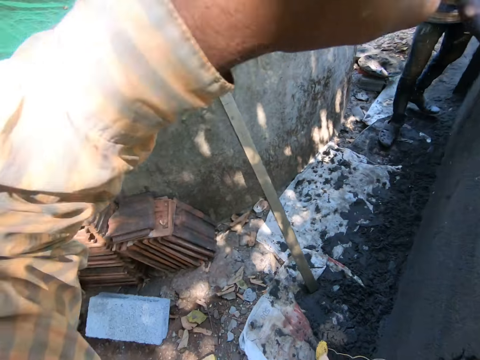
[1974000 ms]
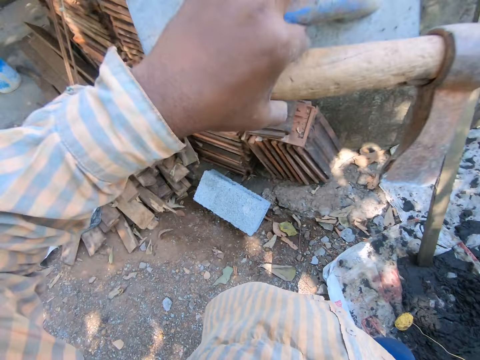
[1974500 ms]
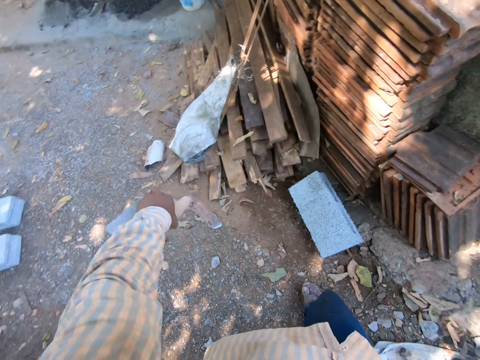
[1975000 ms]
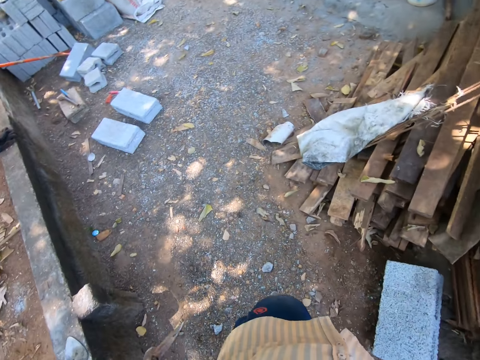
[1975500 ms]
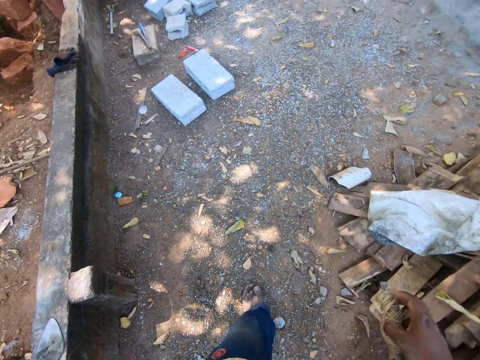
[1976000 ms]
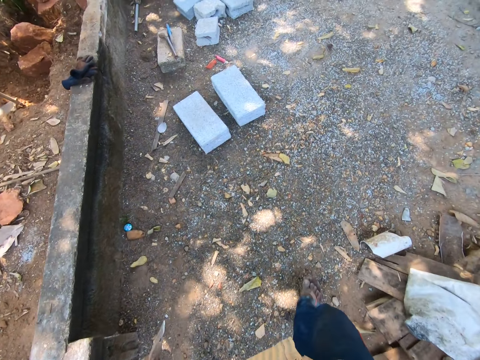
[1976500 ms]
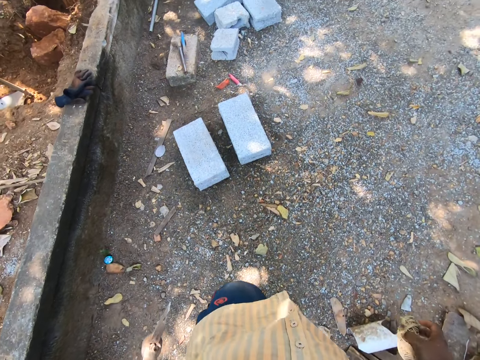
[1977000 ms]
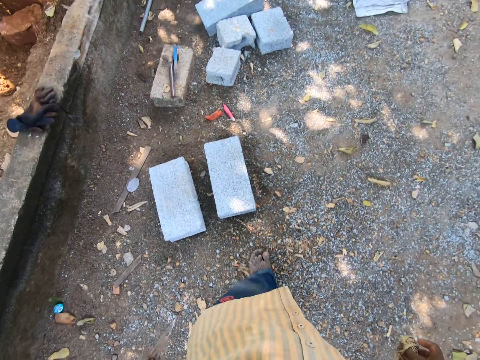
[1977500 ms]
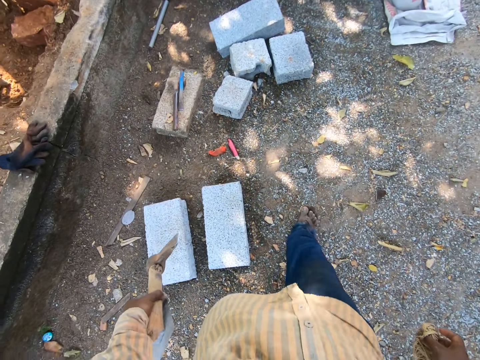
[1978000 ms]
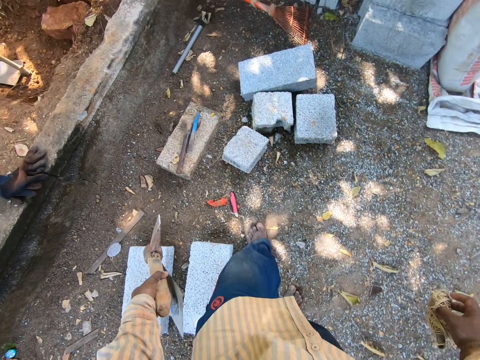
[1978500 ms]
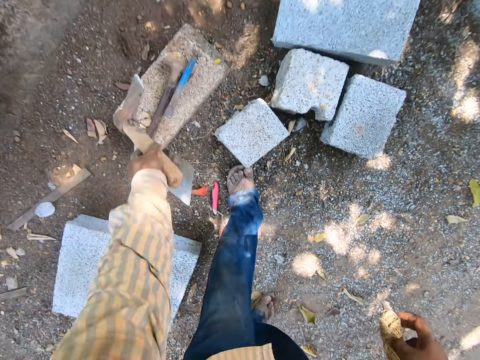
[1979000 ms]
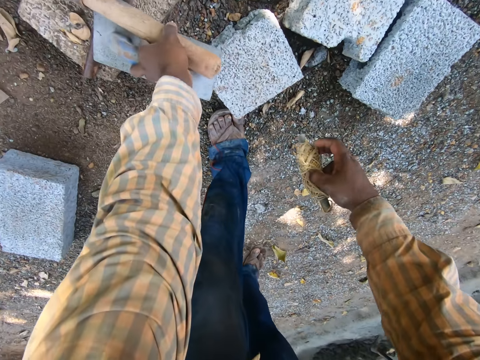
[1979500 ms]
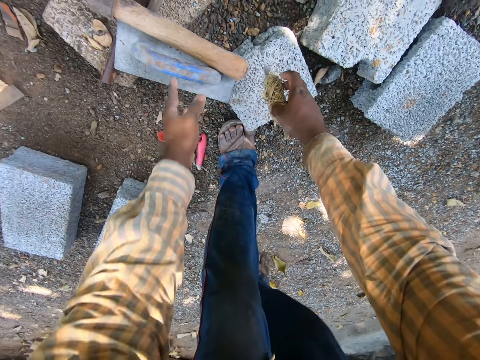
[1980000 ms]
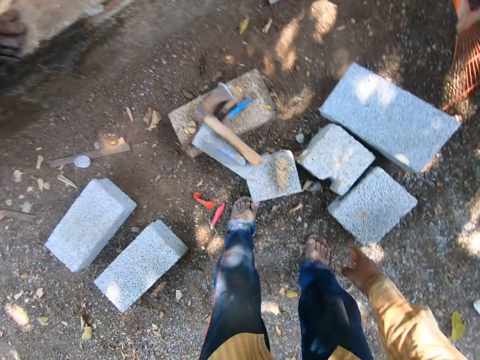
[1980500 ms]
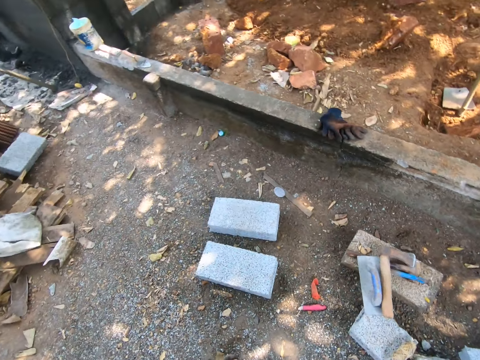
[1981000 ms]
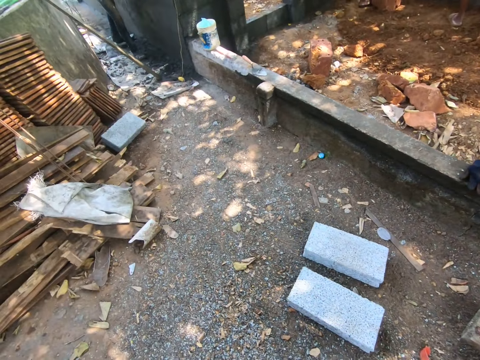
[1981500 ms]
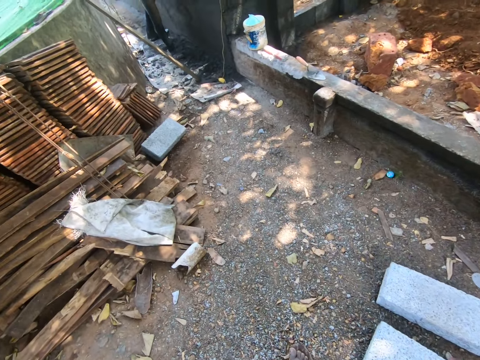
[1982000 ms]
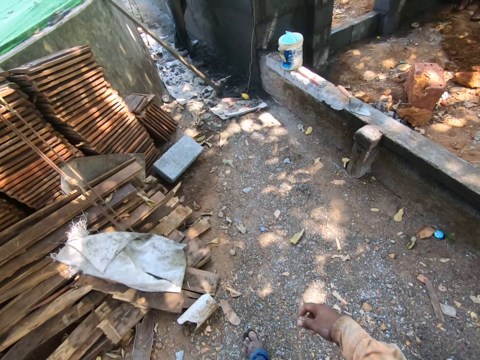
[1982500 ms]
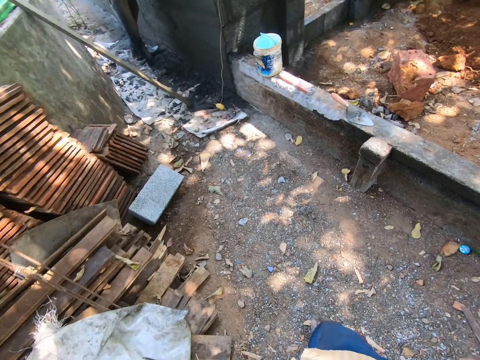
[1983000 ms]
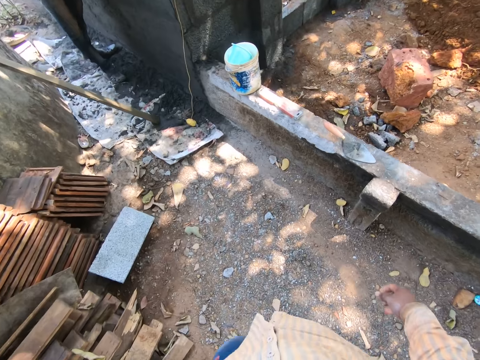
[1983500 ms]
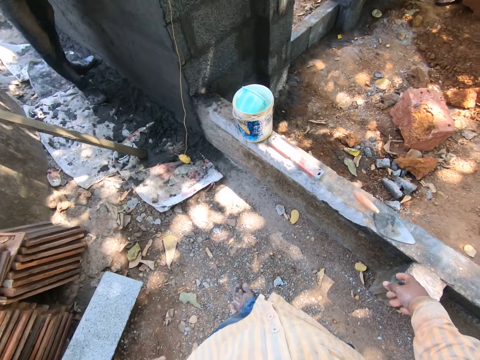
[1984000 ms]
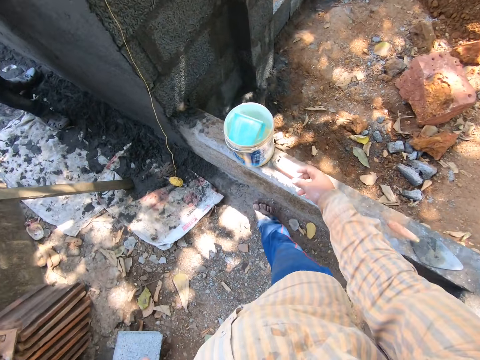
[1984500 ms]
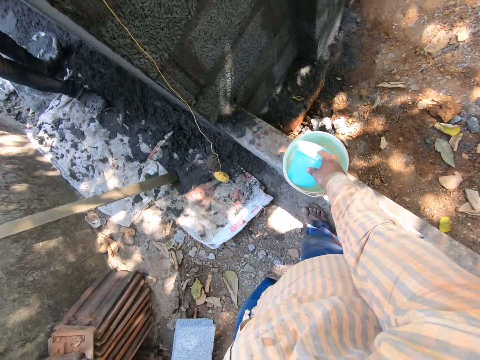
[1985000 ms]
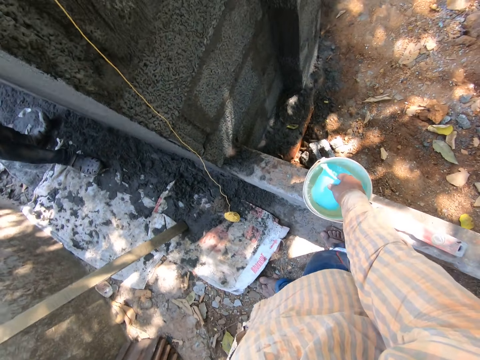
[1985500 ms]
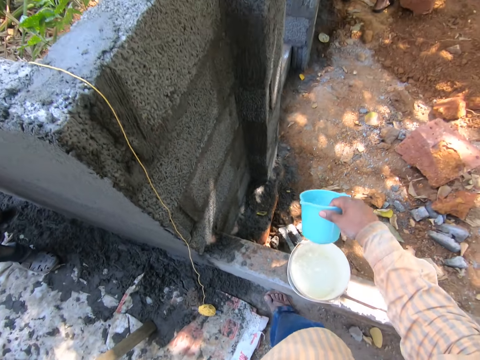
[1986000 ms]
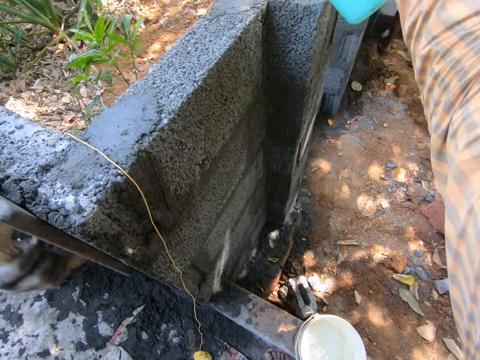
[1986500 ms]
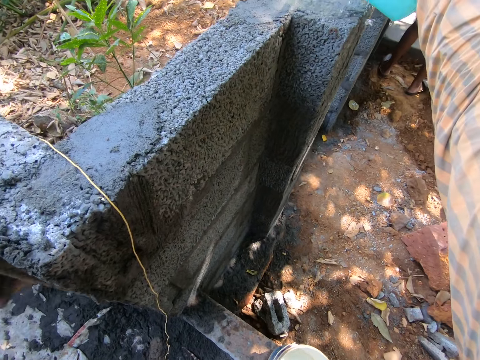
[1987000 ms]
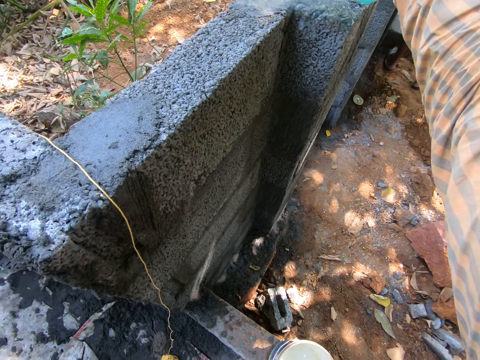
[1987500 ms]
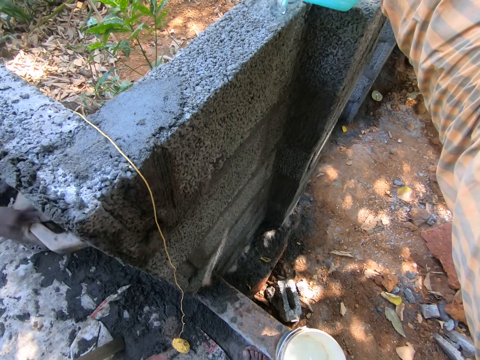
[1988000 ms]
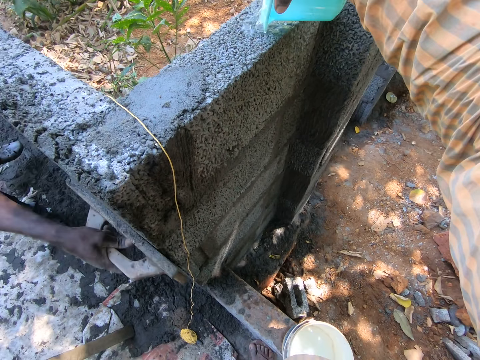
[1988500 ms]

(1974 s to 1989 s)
The camera wearer drops the plastering trowel and the axe on some blocks on the ground with his left hand. He drops the brick line on the block on the ground with his right hand. He scoops water from the bucket of water with the cup in his right hand. He pours the water on the wall with the cup in his right hand. The man smoothens the wall with a wooden plastering trowel in his right hand.

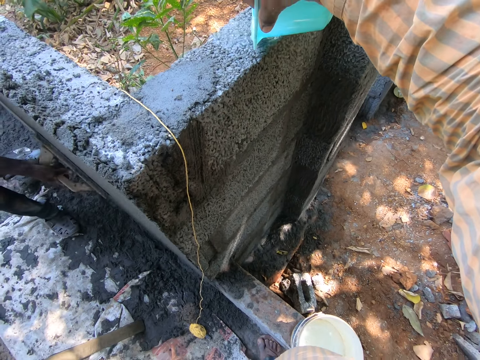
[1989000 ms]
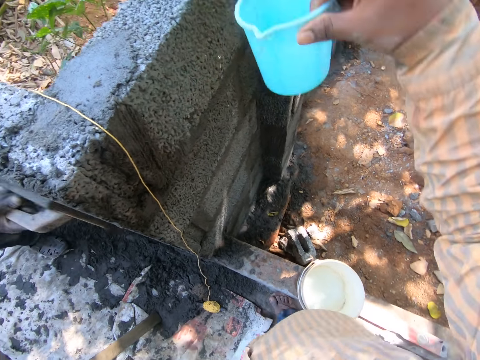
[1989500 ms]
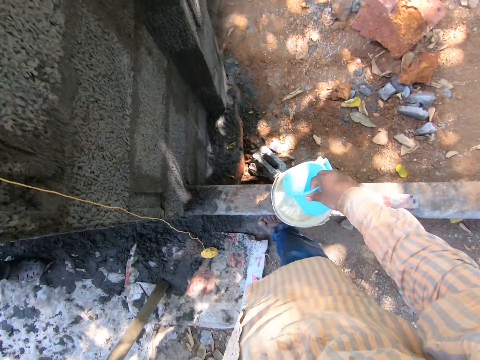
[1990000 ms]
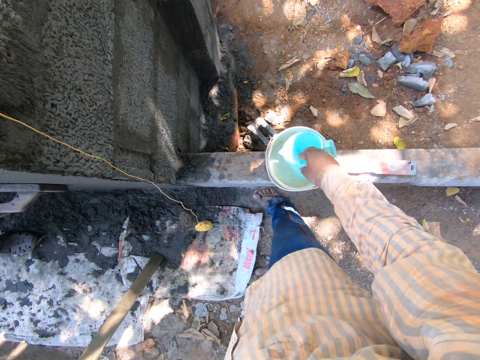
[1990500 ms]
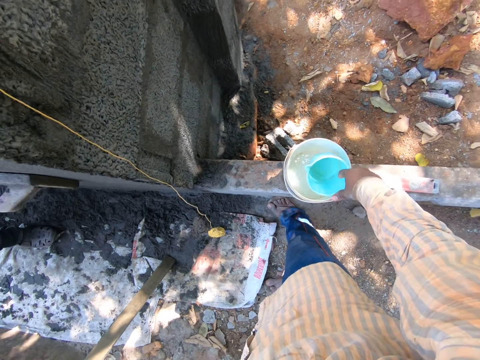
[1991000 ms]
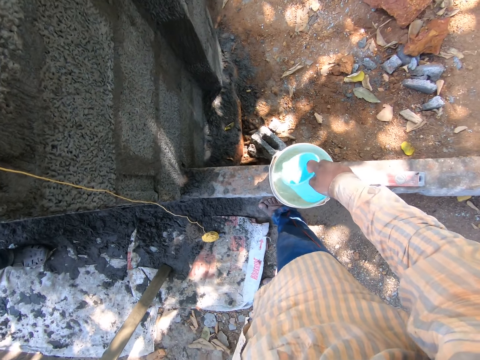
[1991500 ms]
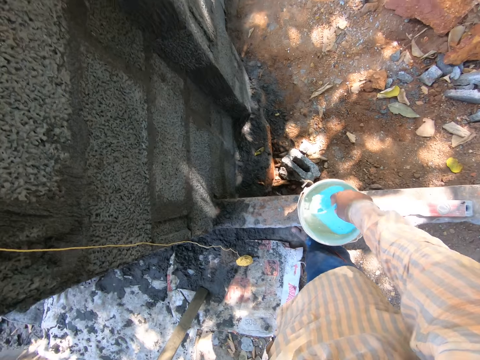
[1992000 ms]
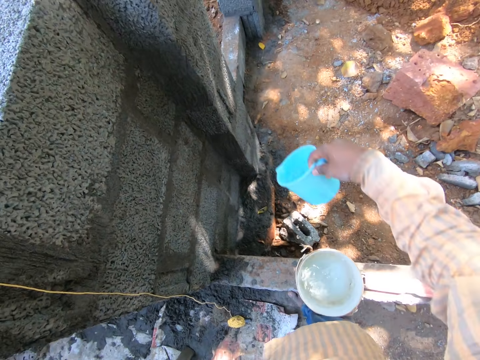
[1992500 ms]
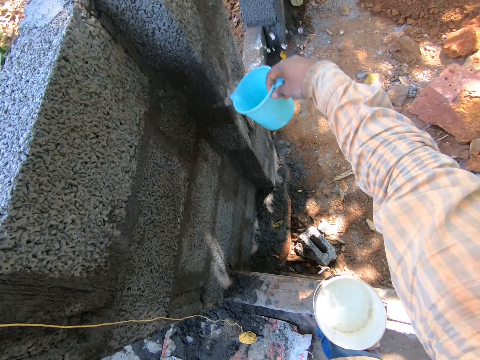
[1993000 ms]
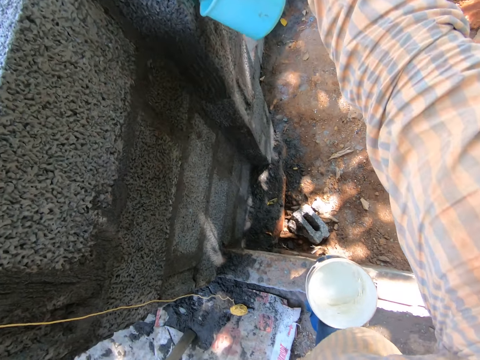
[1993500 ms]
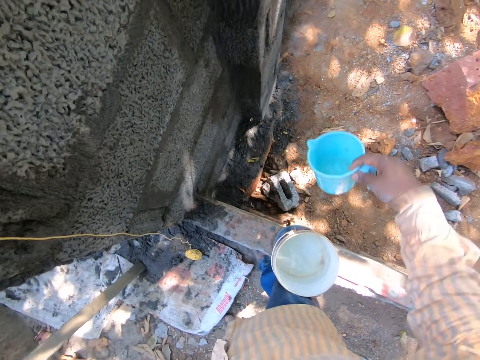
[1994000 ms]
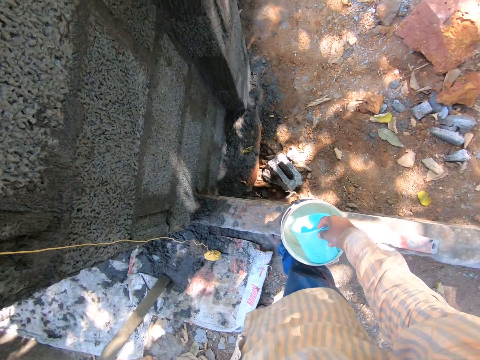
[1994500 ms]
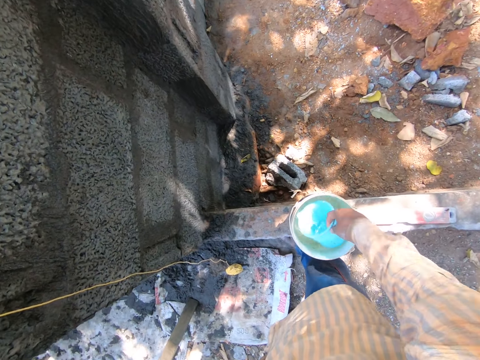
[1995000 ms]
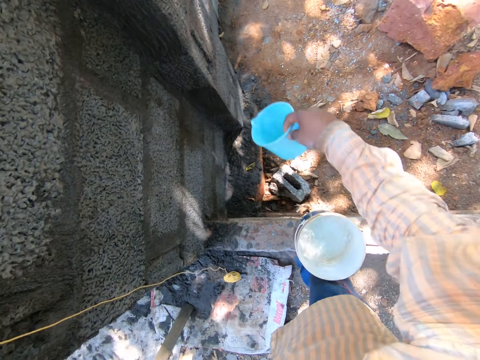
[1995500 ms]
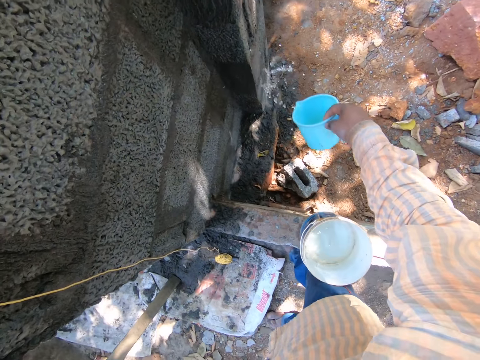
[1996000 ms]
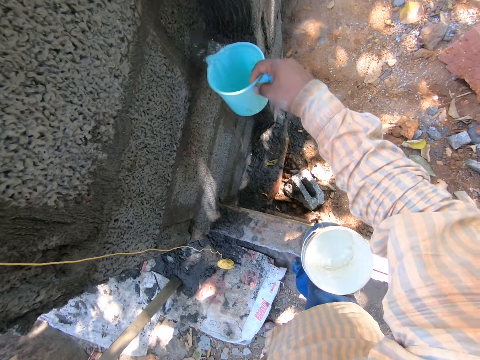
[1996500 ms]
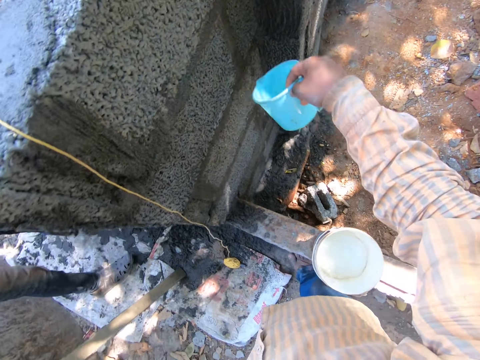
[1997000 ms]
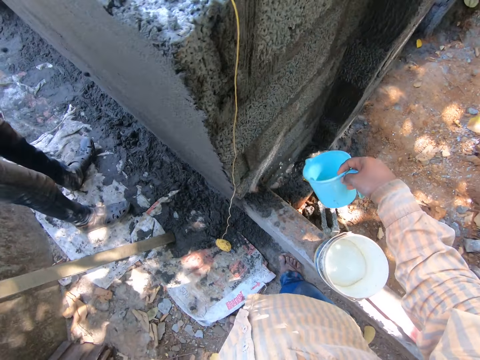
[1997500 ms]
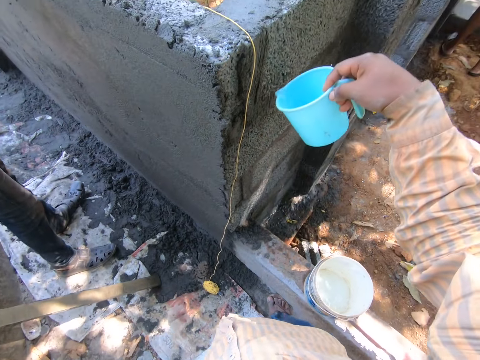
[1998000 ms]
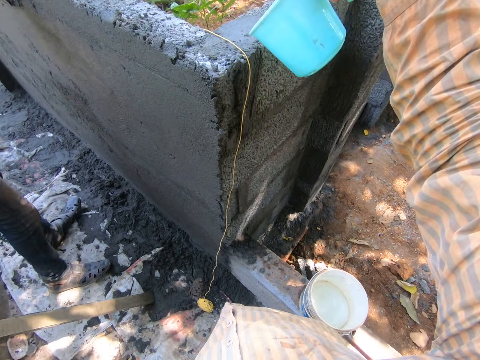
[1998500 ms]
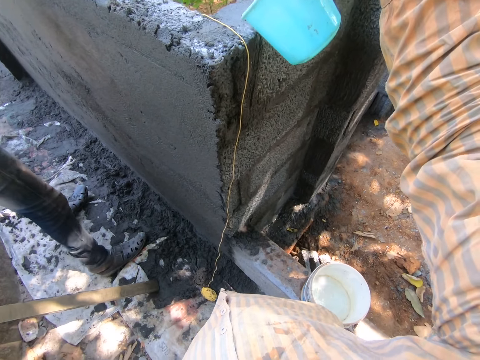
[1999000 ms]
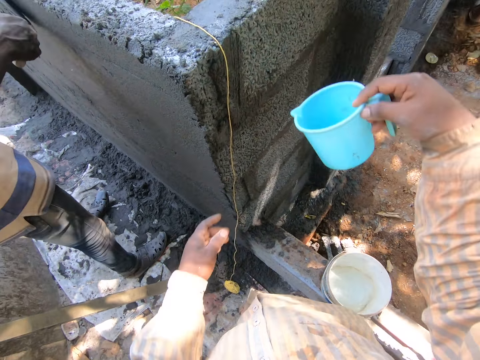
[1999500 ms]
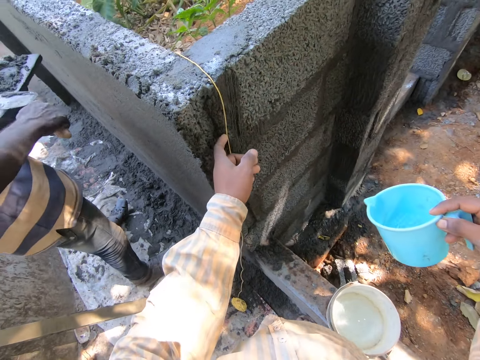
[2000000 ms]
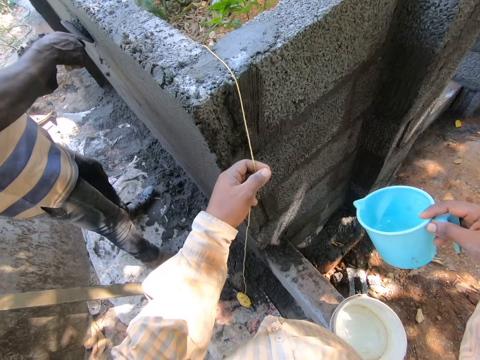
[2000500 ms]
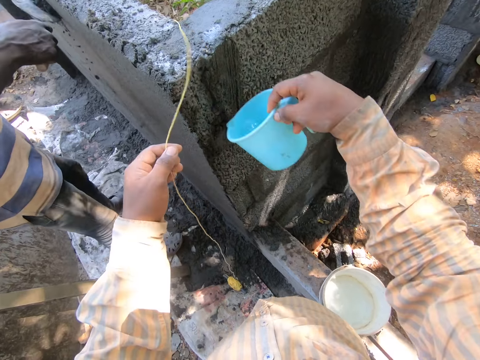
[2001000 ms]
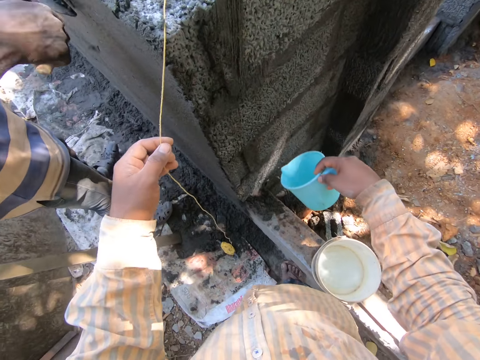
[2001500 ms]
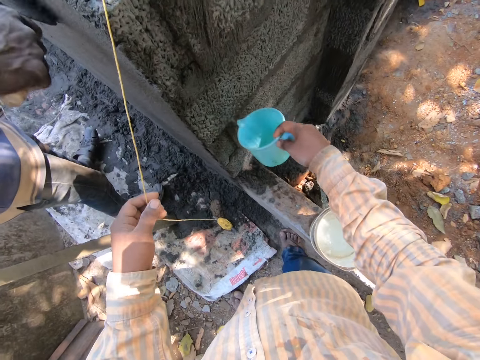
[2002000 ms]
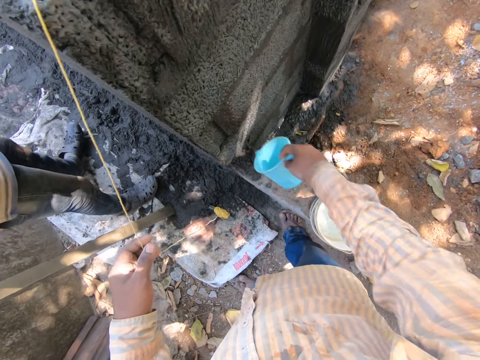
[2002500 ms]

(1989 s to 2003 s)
The camera wearer drops the cup on the water in the bucket with his right hand. He picks up the cup from the water in the bucket with his right hand. He scoops water from the bucket of water with the cup in his right hand. He pours the water on the wall with the cup in his right hand. He scoops water from the bucket of water with the cup in his right hand. He pours the water on the wall with the cup in his right hand. He moves a line from the wall. He grabs the brick line on the wall with his left hand. The man scoops cement mixture from the wooden plastering trowel in his left hand with the trowel in his right hand and plasters the cement mixture on the wall with the trowel in his right hand. The camera wearer pours the water on the wall with the cup in his right hand.
